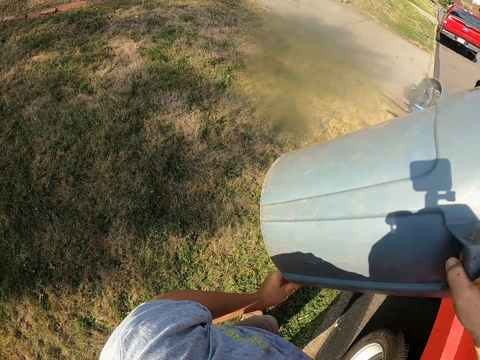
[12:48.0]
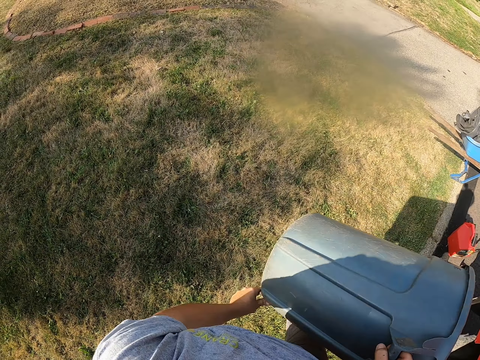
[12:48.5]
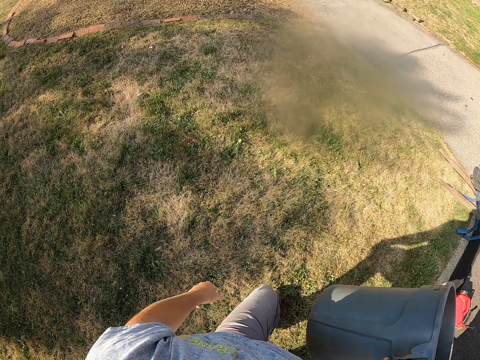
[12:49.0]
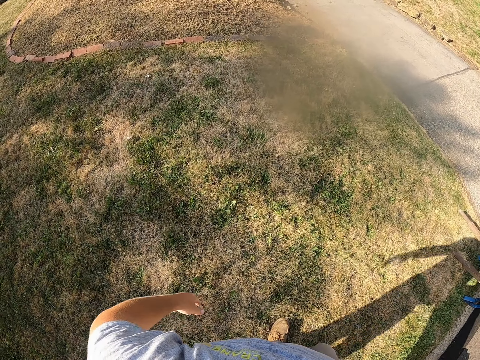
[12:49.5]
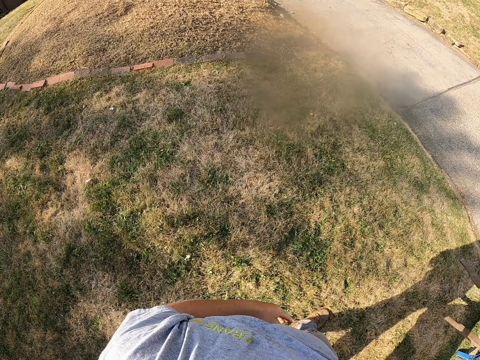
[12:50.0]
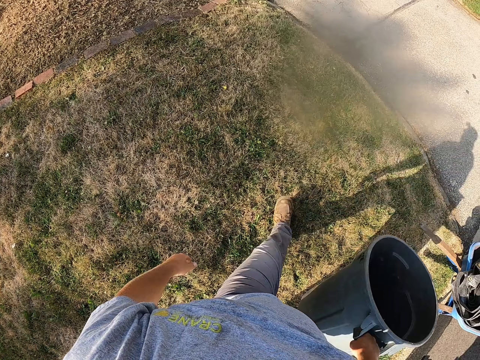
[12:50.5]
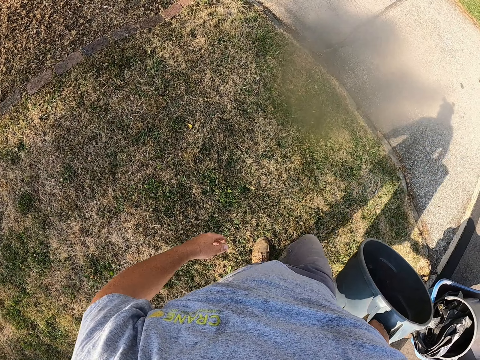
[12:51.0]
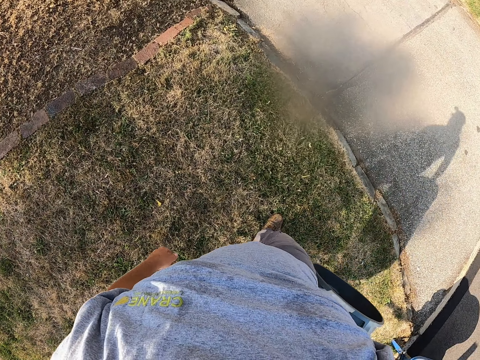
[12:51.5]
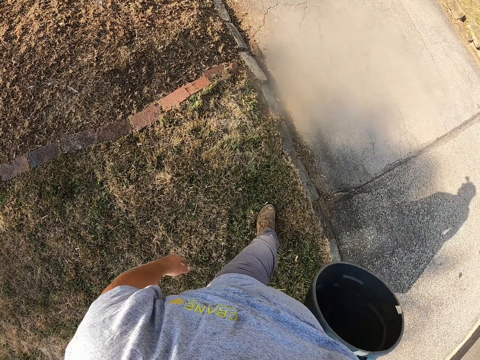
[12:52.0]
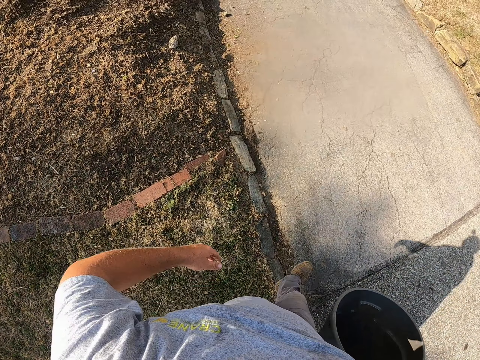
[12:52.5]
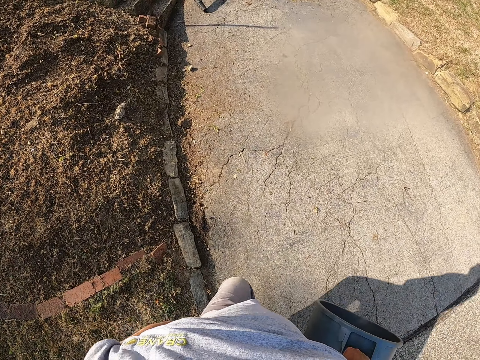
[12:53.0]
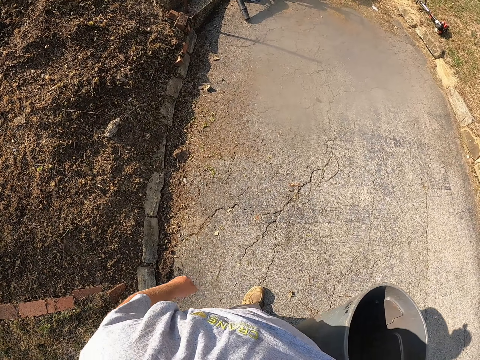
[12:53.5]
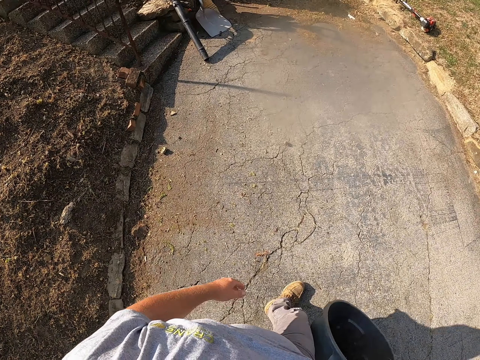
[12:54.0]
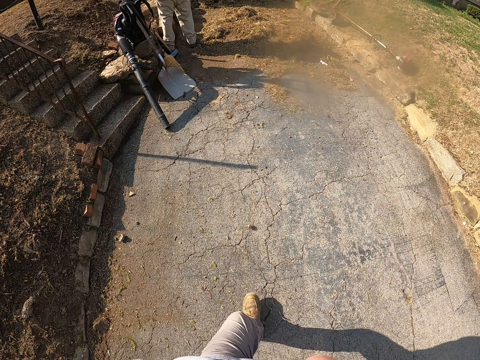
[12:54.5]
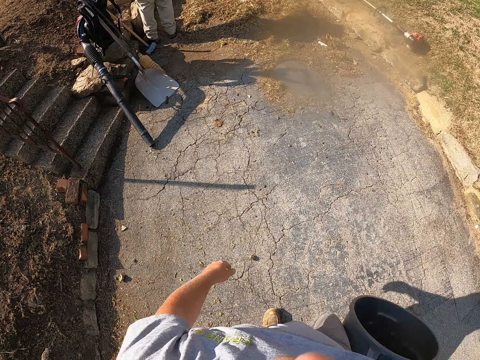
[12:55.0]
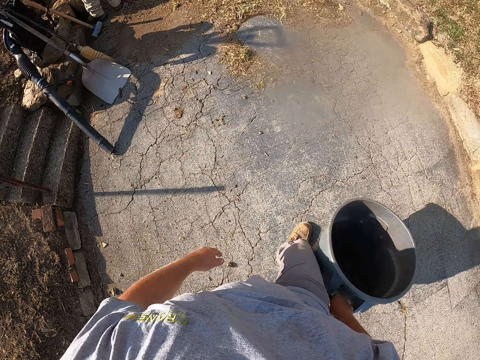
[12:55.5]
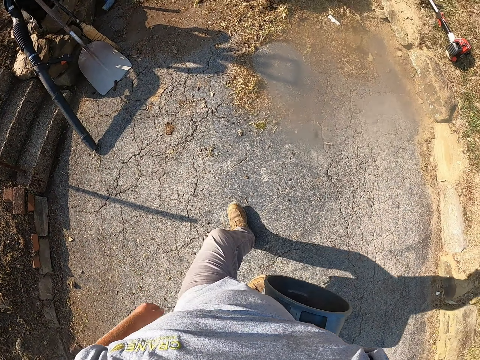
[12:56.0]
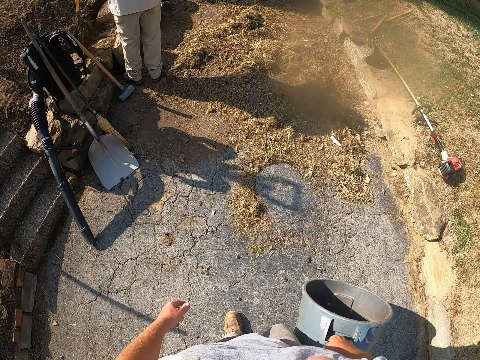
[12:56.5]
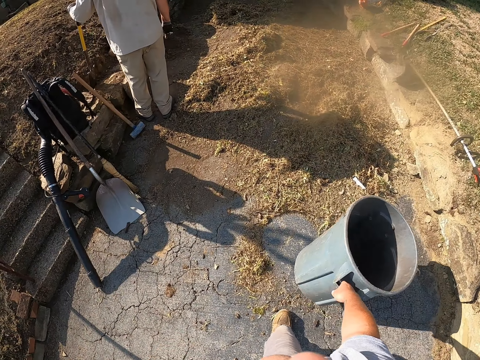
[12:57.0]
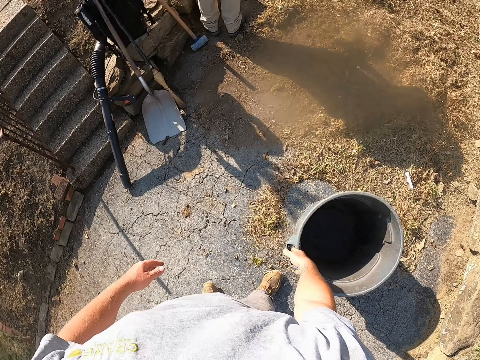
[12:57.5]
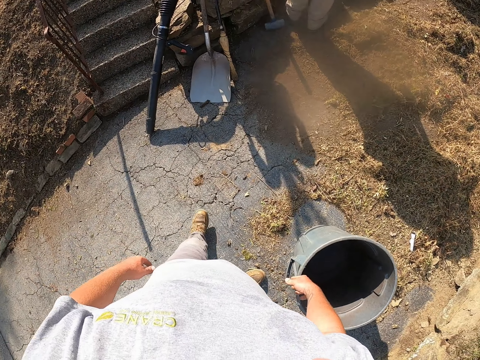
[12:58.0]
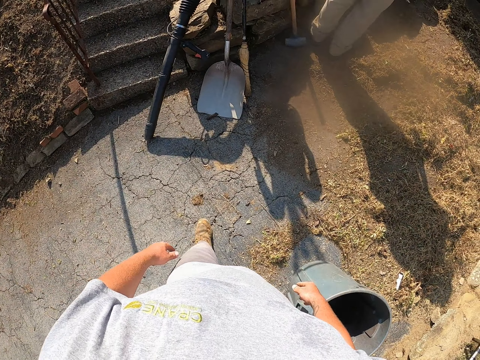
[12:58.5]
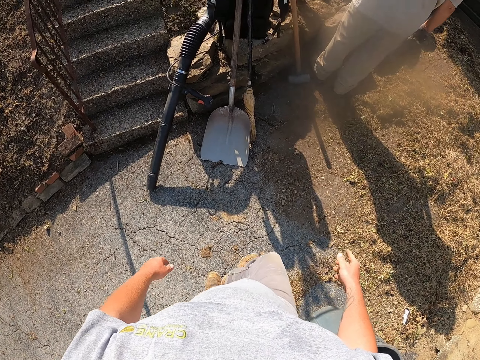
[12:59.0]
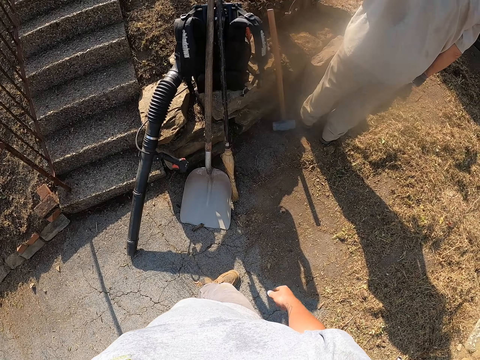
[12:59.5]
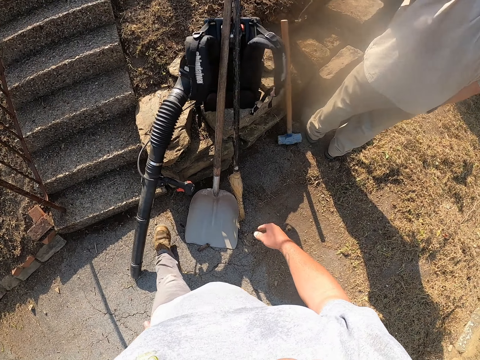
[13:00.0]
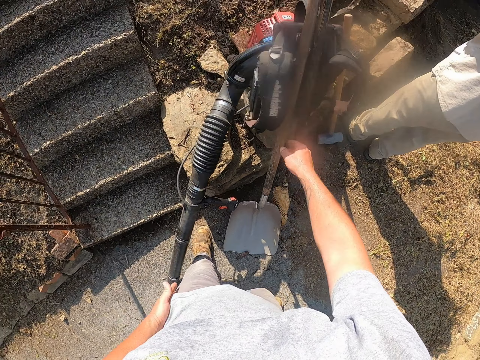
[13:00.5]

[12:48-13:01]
The camera wearer walks on the grass. They walk on the pavement. They place the dustbin on the pavement. They walk on the pavement. A man looks around a verandah.

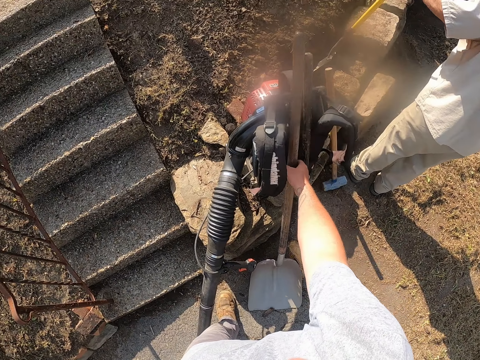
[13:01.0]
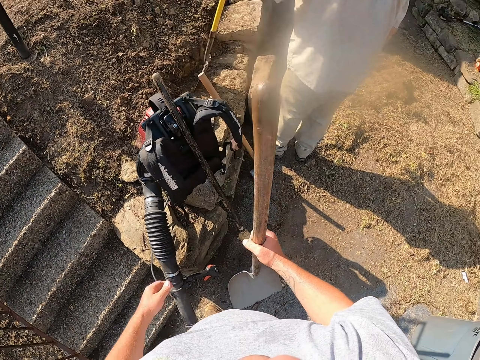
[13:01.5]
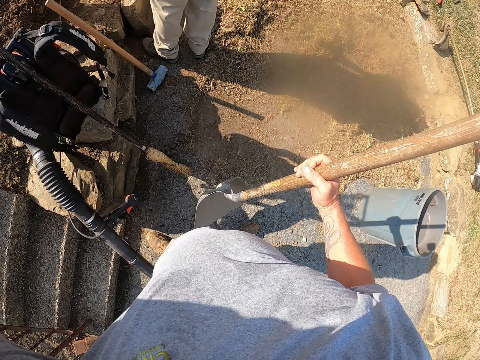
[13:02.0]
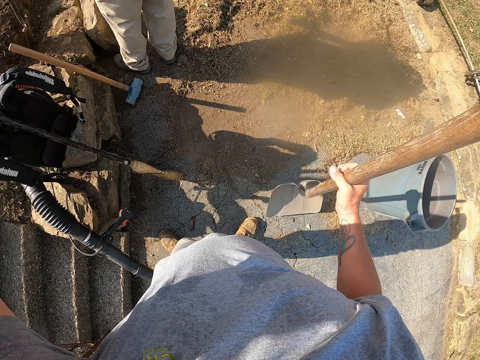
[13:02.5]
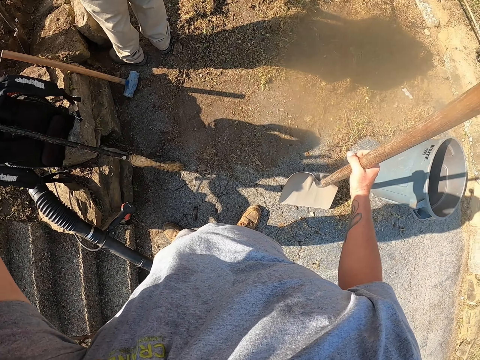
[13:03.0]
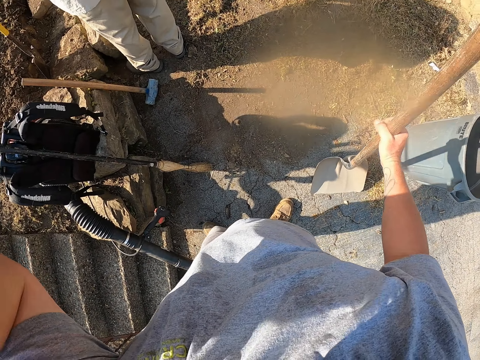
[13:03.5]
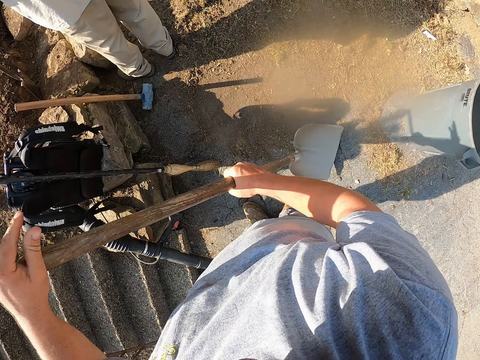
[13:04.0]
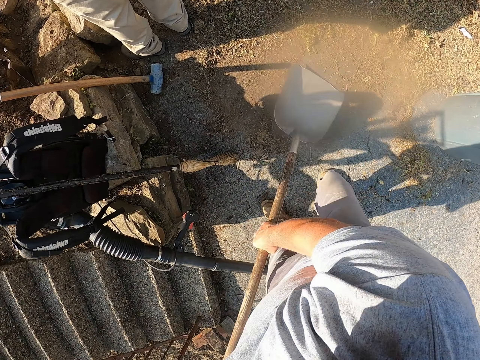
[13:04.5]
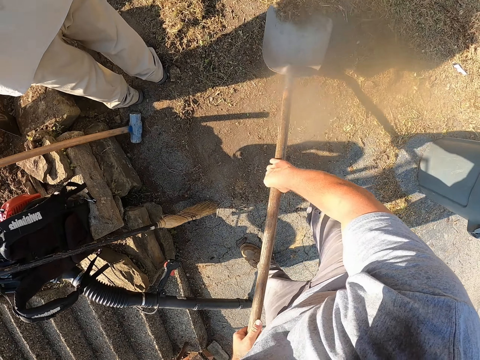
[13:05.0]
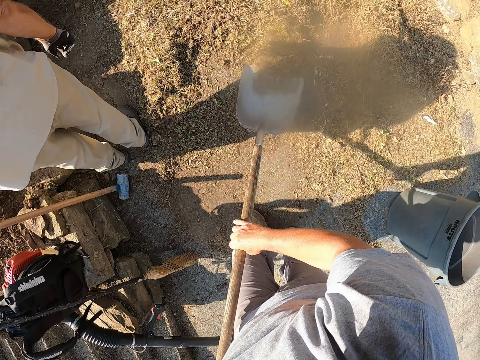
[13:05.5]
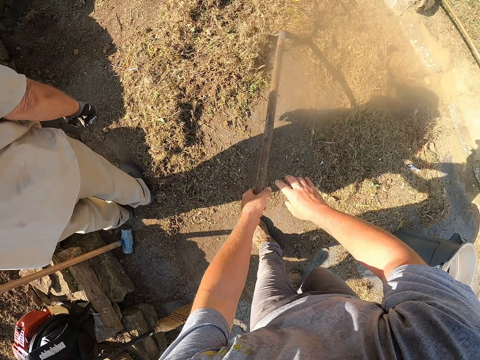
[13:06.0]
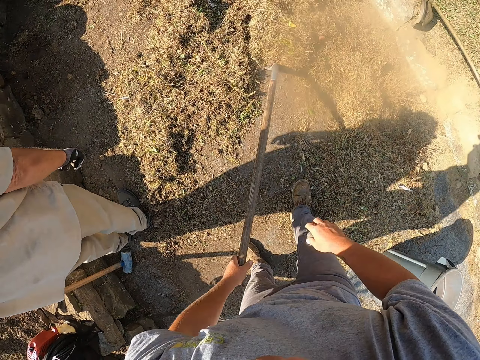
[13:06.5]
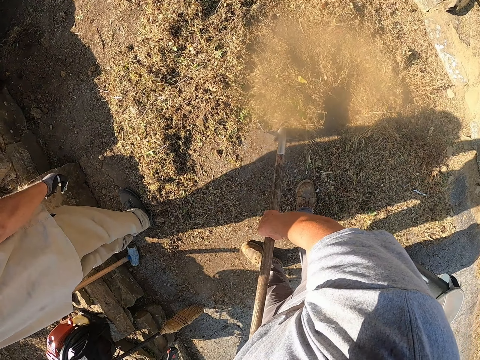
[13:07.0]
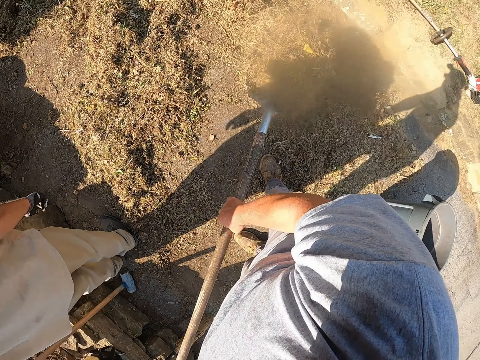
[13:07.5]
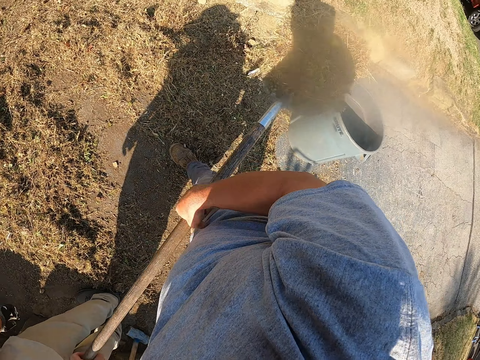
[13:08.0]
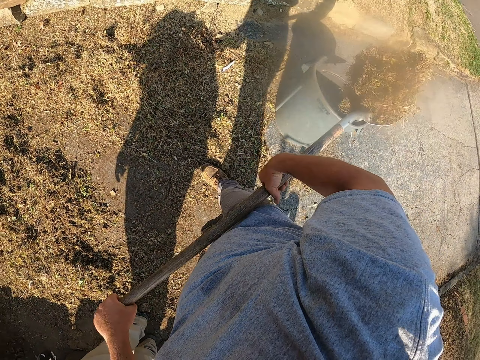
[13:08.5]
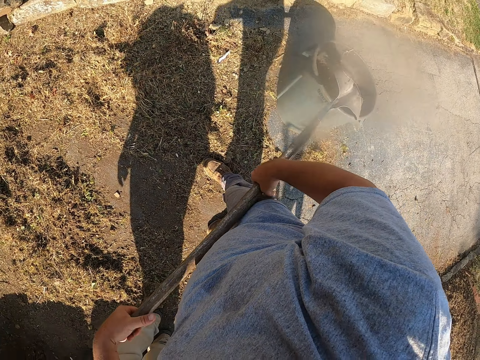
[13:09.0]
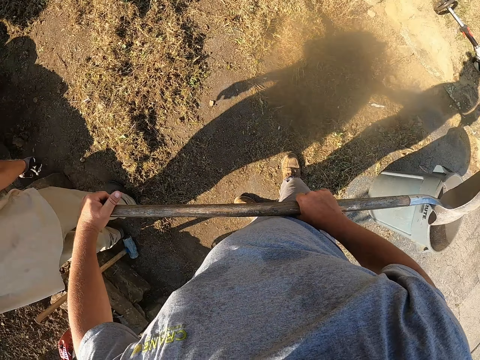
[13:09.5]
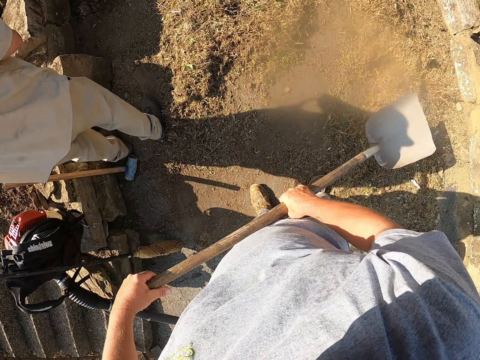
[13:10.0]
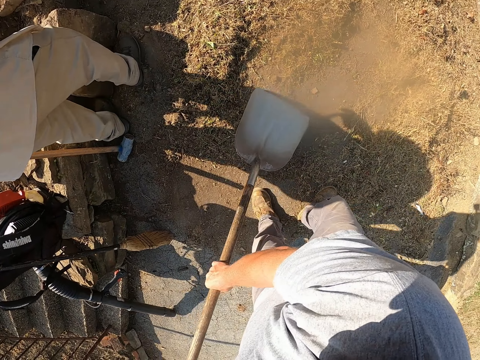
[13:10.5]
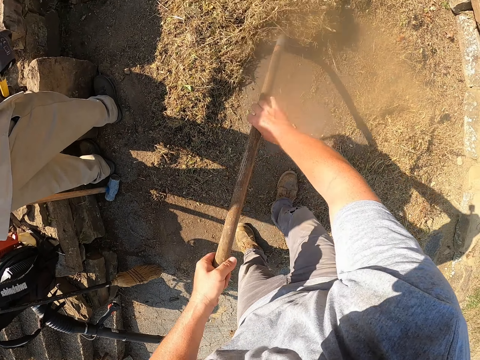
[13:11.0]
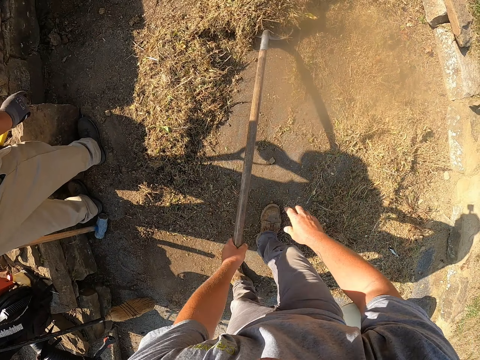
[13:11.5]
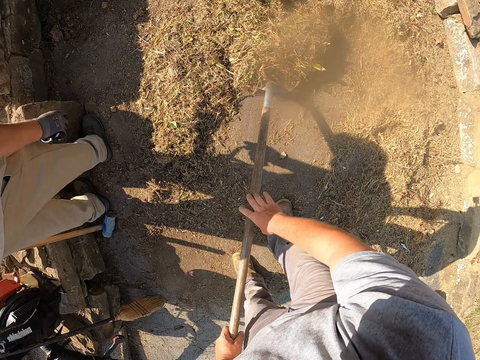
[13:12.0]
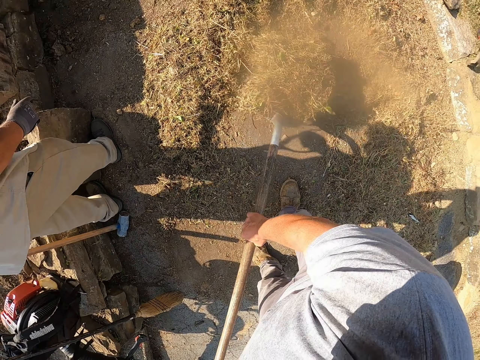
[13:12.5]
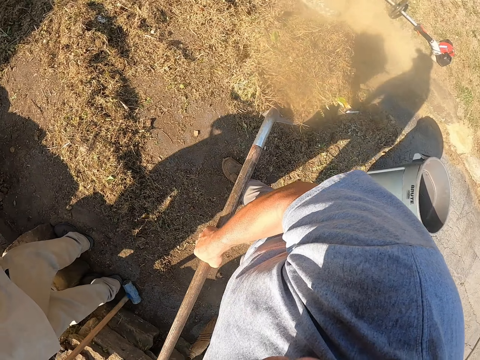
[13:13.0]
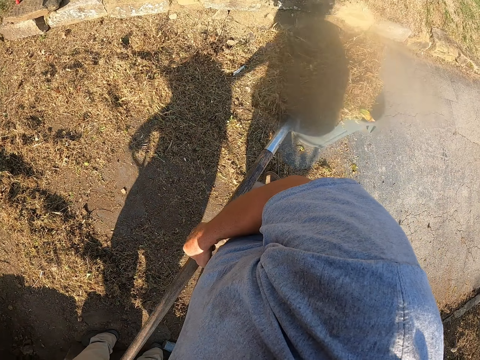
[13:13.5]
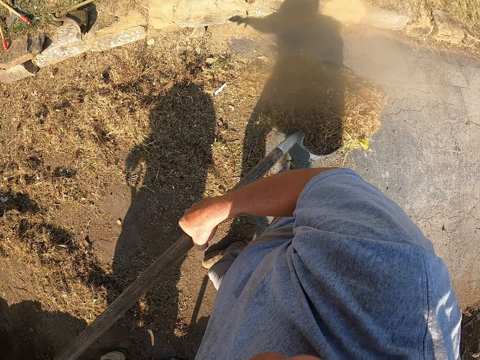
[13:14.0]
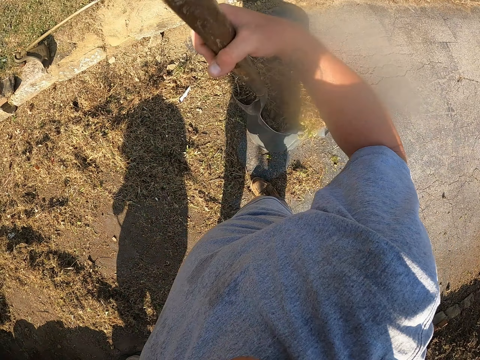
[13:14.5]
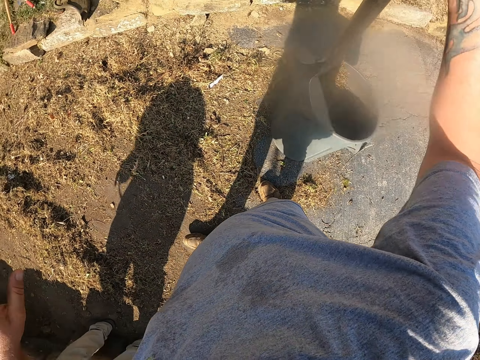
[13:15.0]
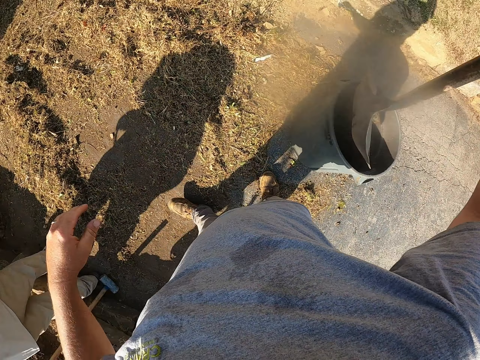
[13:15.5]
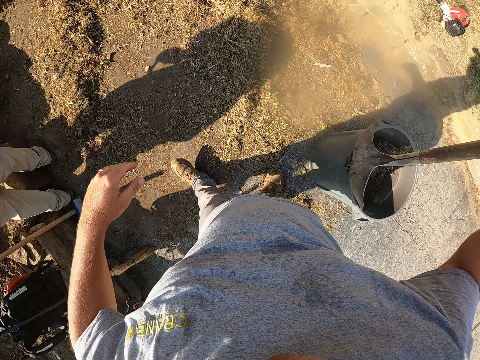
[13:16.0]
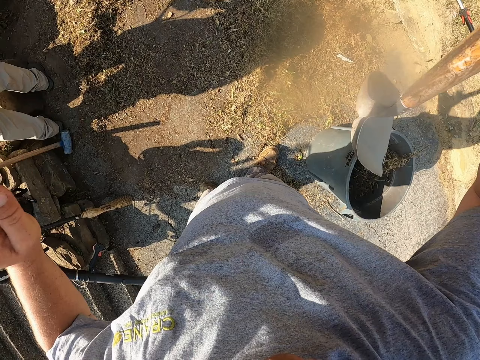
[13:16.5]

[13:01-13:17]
The camera wearer picks up a shovel from the floor. He lifts his left hand. He holds the shovel with both hands. He scoops dirt from the ground with the shovel. He throws the dirt in a dustbin with the shovel. He scoops the dirt from the ground with the shovel. A man digs with the spade. The camera wearer throws the dirt in the dustbin with the shovel. He adjusts the dirt in the dustbin with the shovel.
